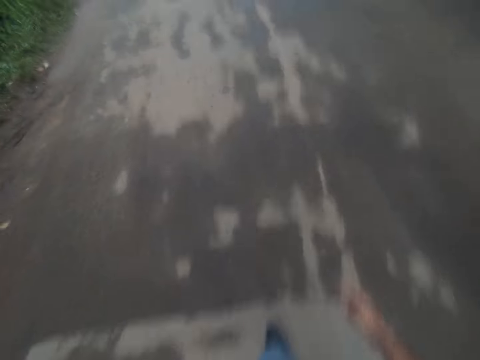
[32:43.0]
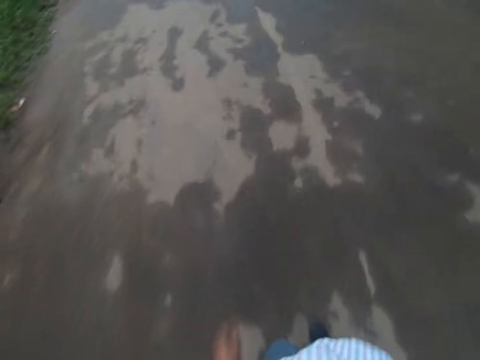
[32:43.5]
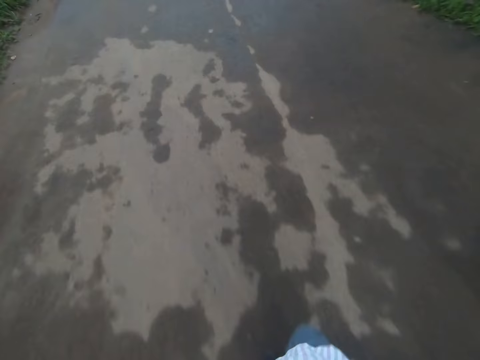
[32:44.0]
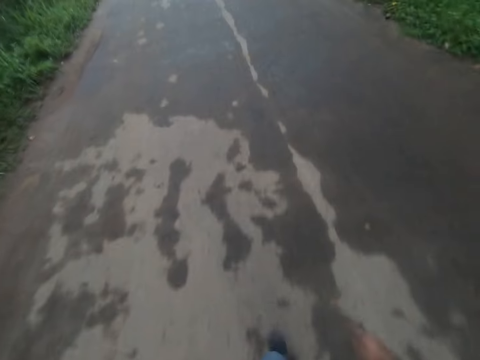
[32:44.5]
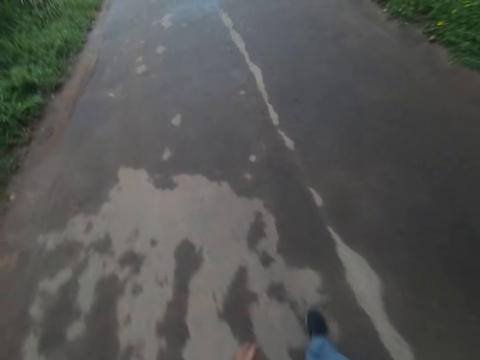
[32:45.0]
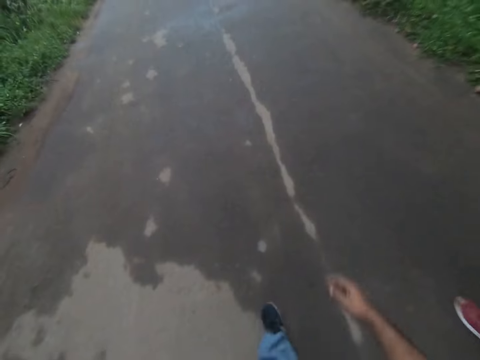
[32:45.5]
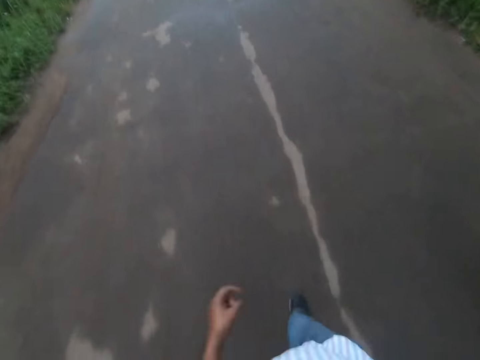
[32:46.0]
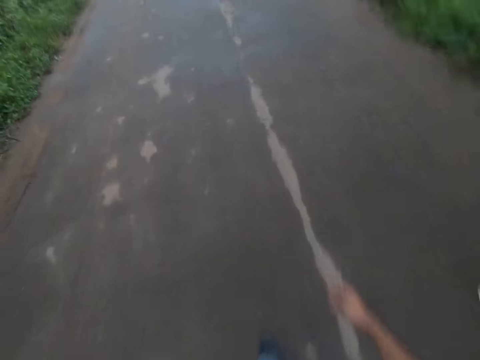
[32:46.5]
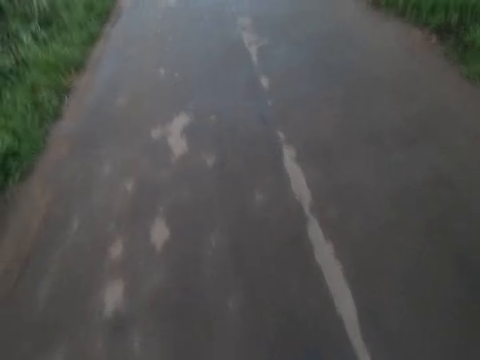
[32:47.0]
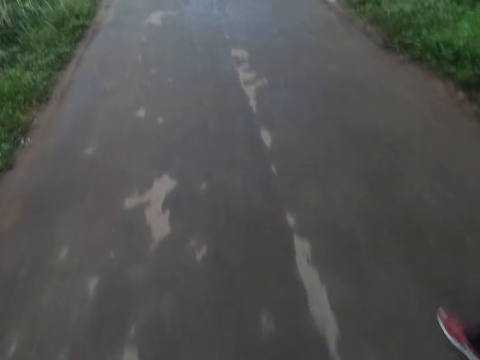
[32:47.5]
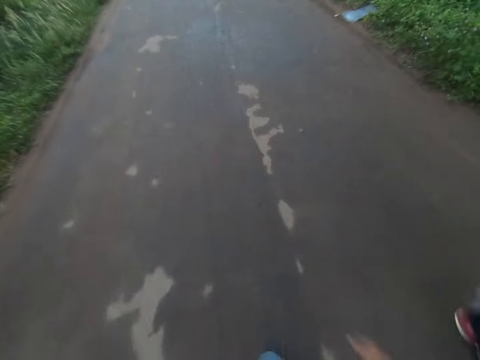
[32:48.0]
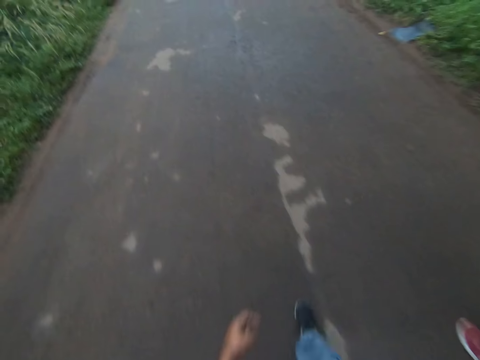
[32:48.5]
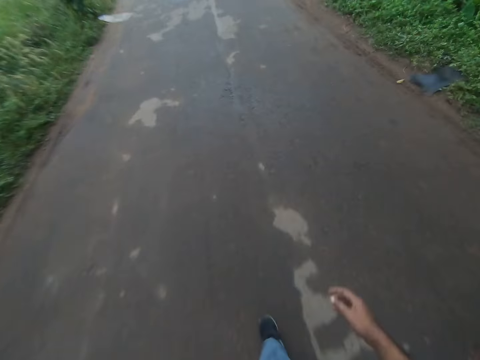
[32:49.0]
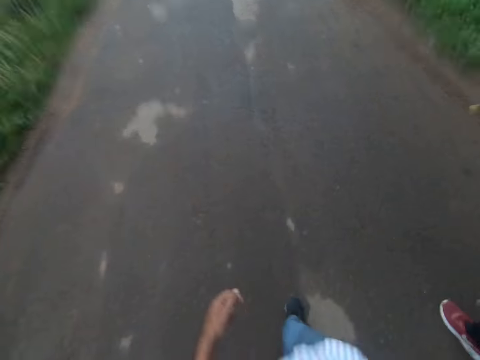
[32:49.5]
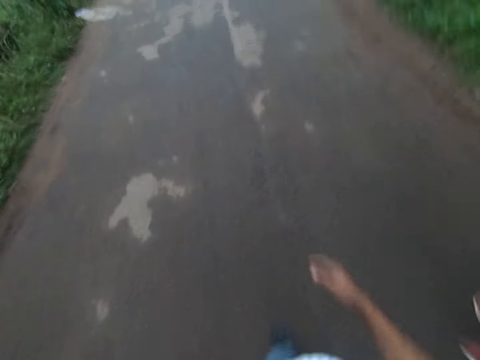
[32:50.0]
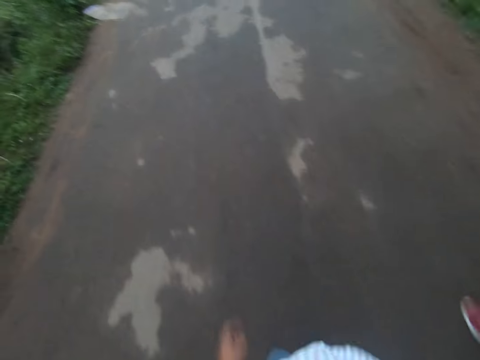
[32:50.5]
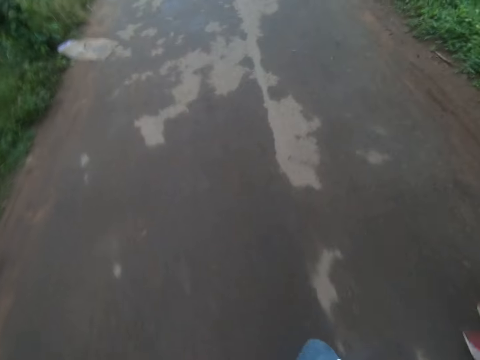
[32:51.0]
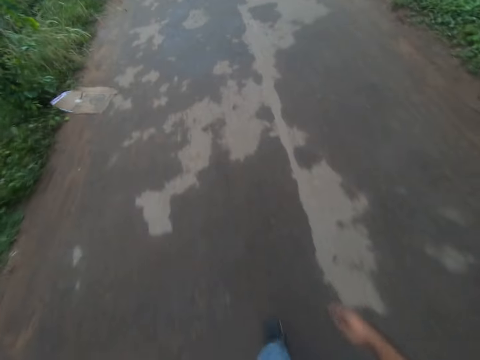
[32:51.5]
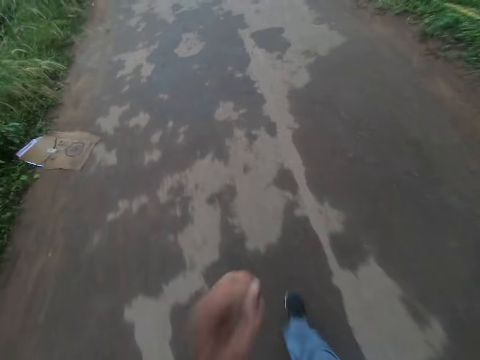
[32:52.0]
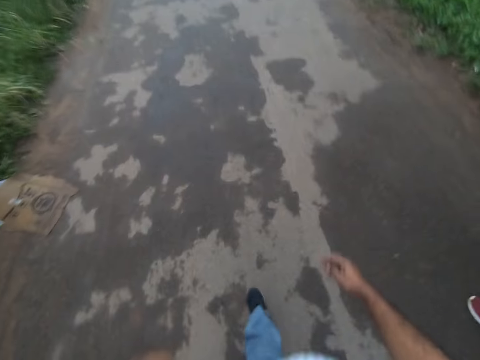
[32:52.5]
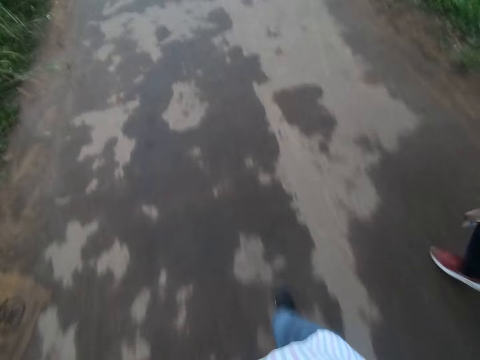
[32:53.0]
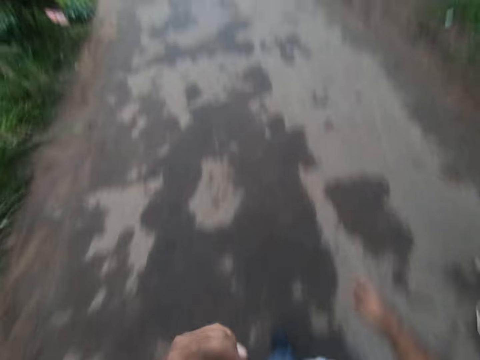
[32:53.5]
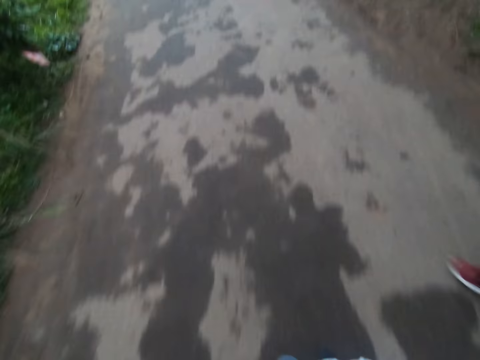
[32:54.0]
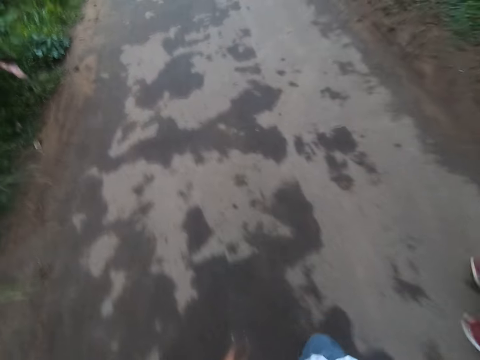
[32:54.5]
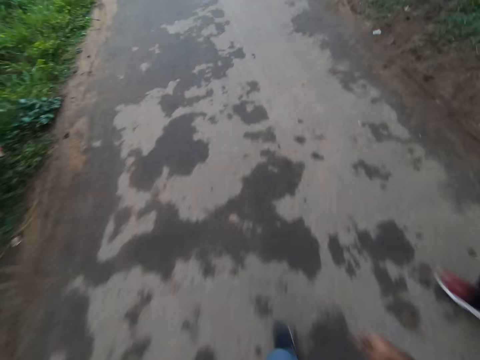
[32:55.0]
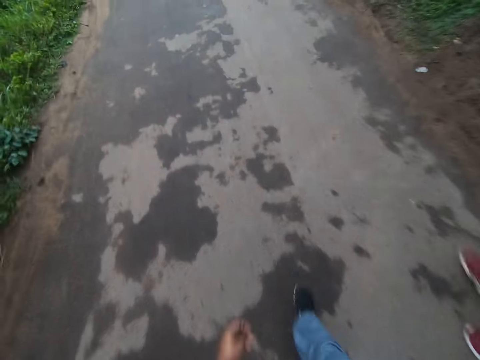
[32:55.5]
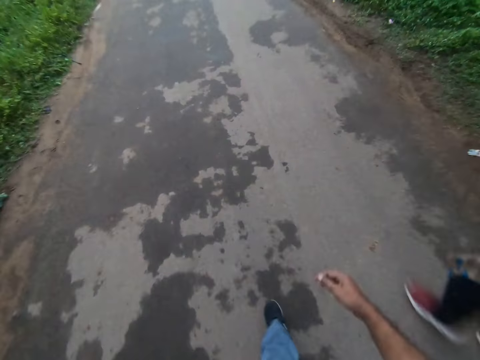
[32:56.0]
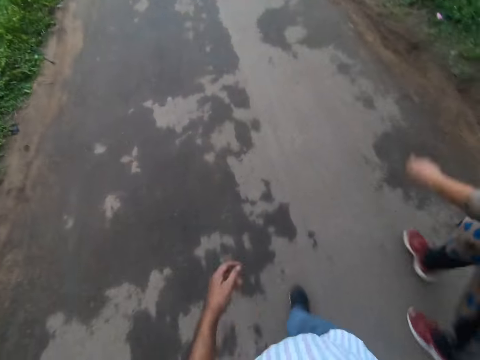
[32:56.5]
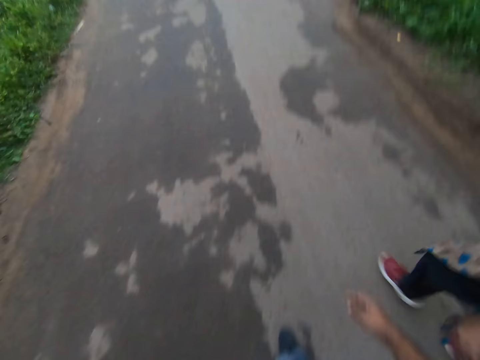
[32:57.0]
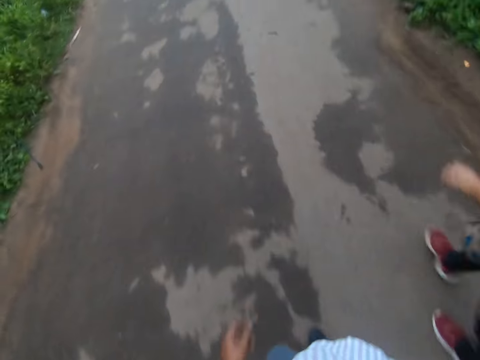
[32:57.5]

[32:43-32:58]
A lady converses with the camera wearer.

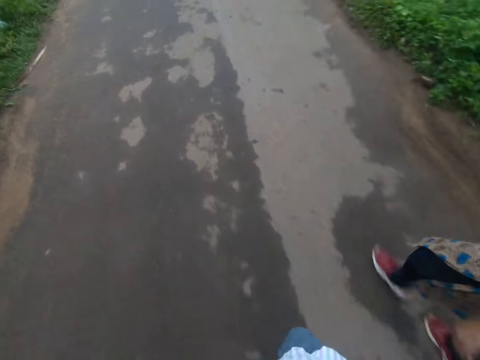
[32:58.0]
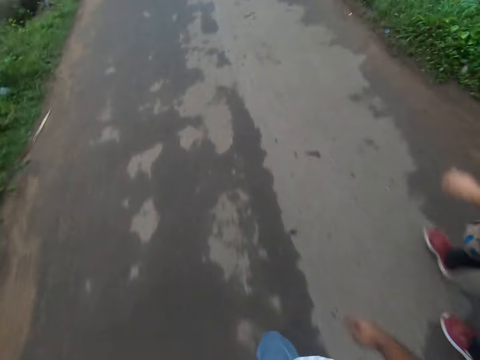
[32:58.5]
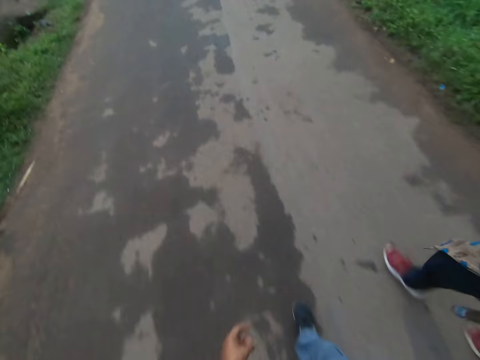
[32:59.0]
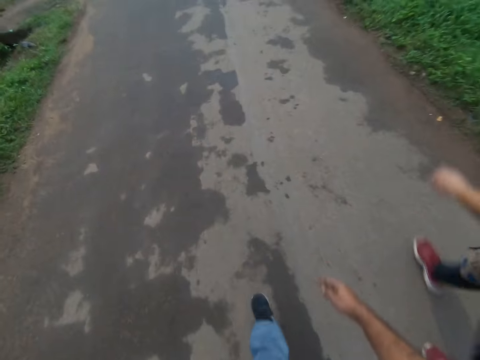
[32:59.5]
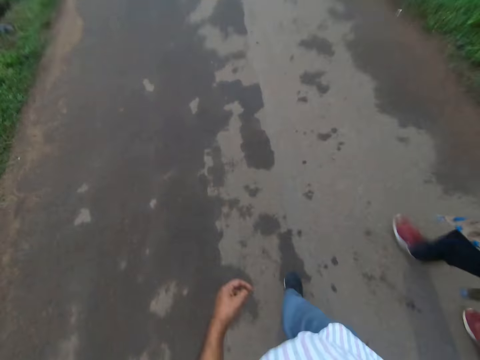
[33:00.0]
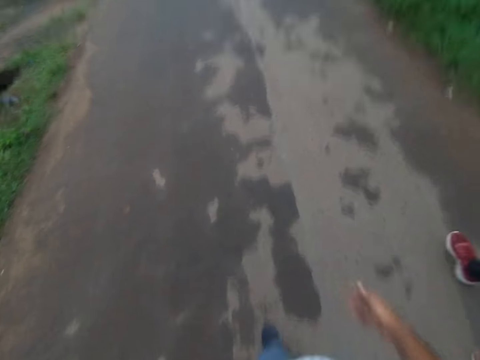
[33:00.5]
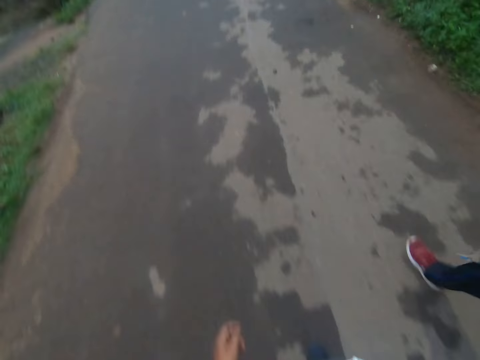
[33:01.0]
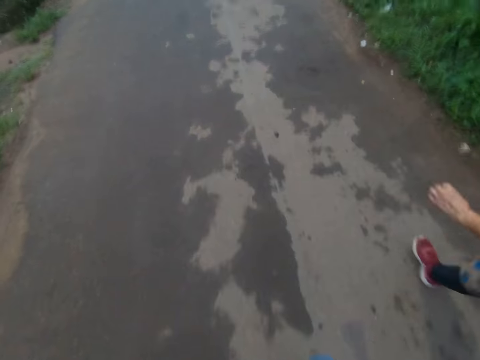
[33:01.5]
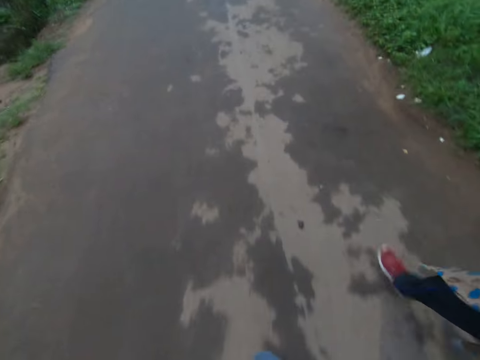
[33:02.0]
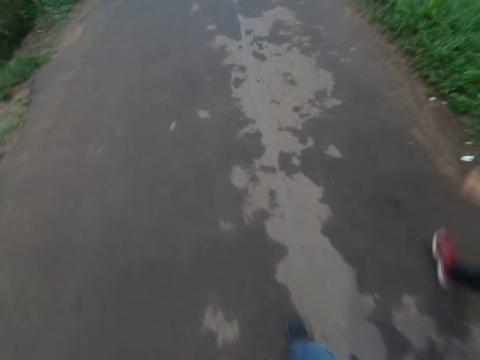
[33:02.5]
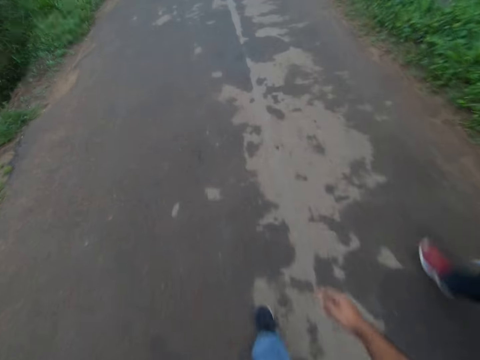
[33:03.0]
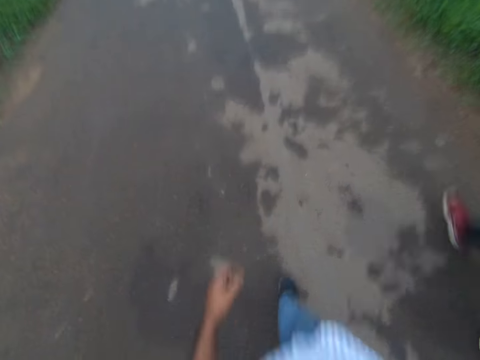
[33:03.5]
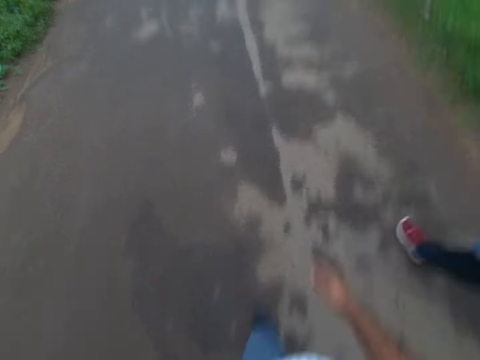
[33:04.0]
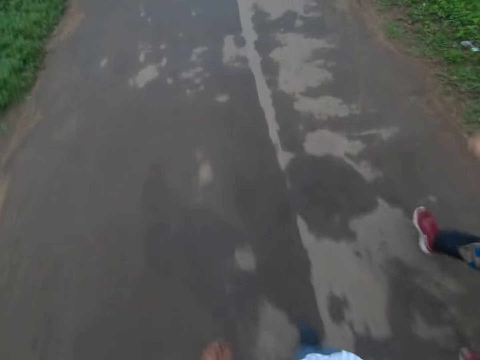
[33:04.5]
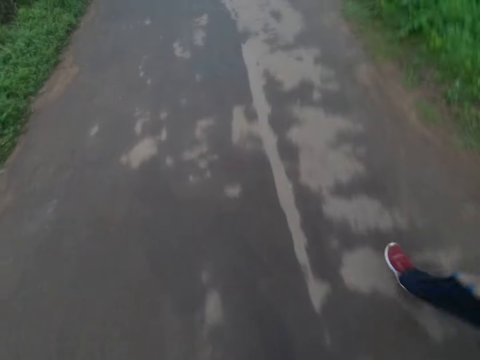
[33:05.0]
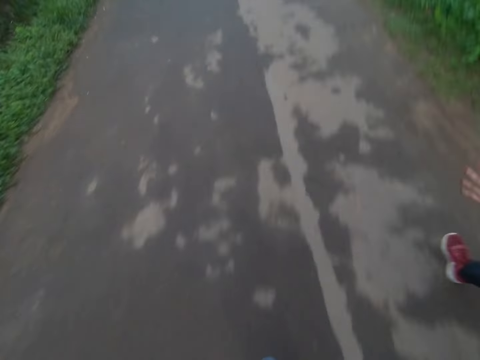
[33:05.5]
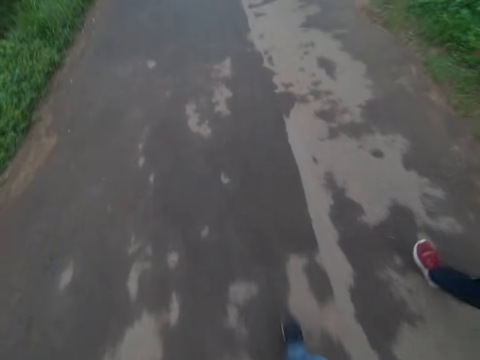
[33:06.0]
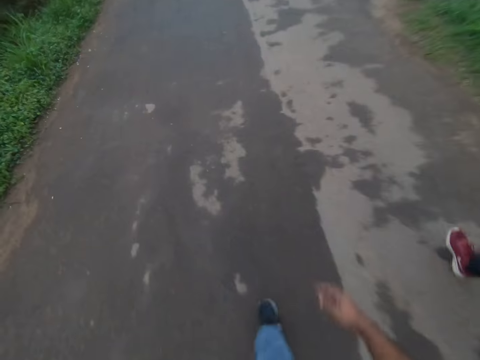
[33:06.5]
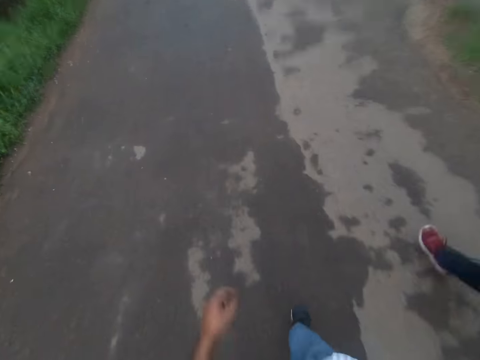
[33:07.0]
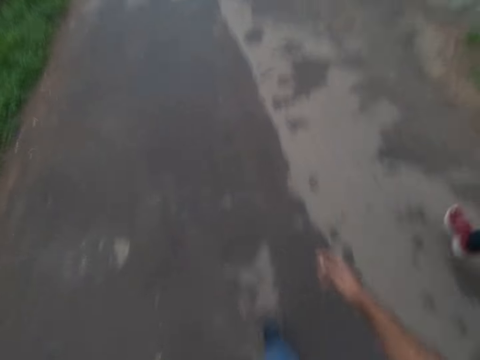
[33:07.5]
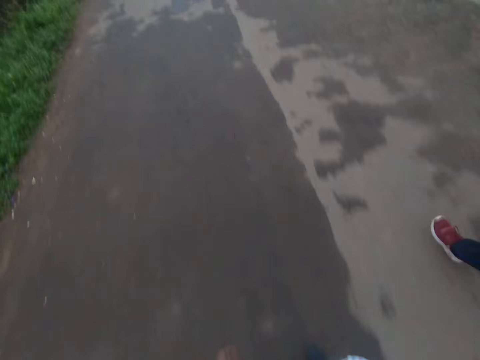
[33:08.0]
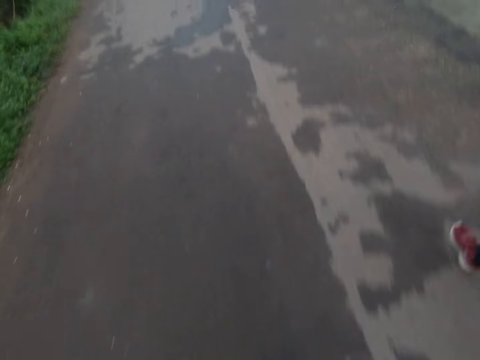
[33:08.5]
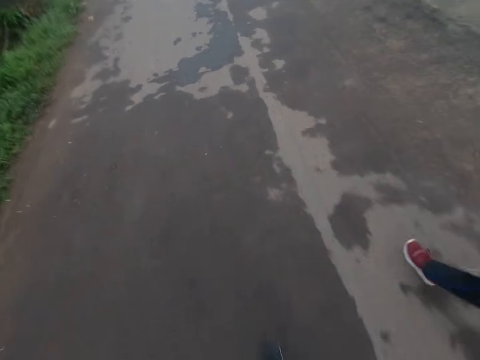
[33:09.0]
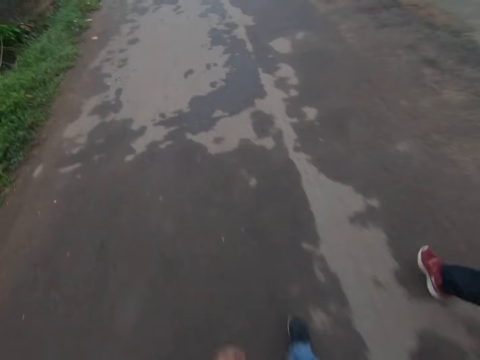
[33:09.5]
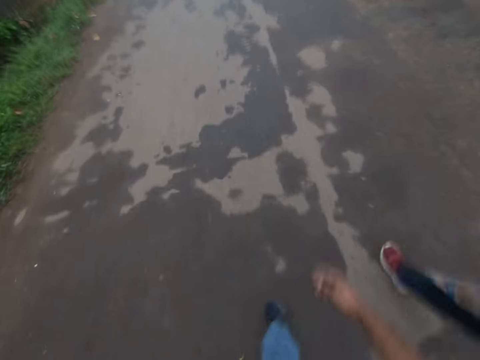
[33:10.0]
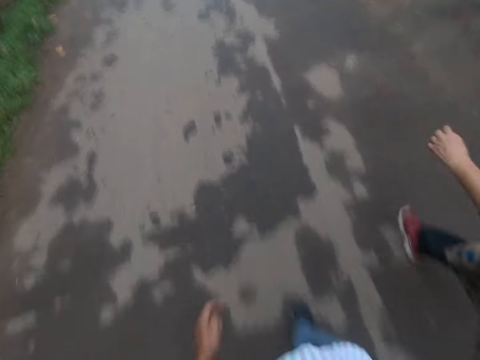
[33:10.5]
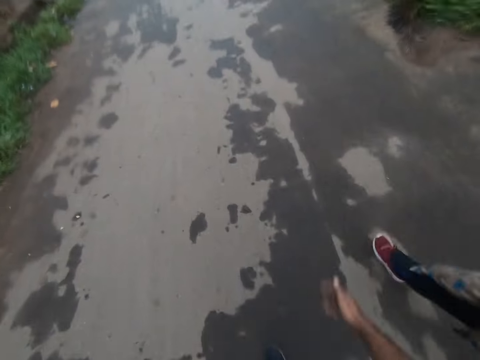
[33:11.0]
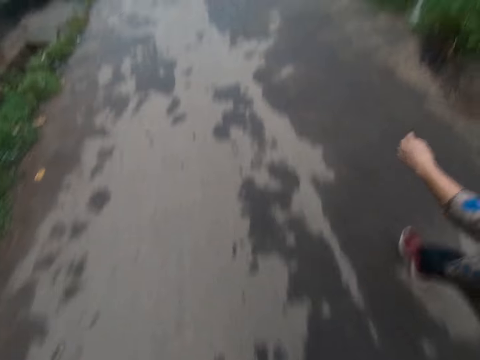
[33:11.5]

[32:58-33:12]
The lady converses with the camera wearer.
